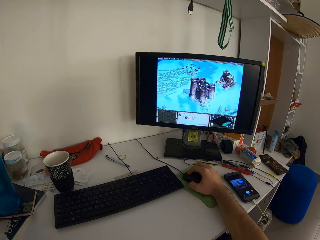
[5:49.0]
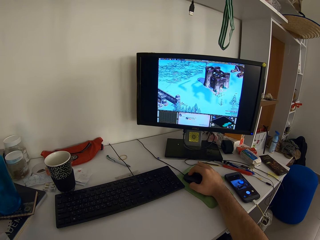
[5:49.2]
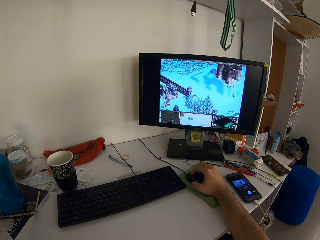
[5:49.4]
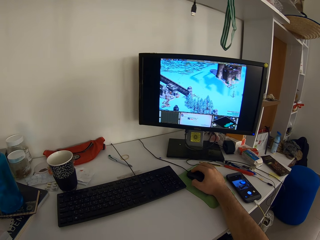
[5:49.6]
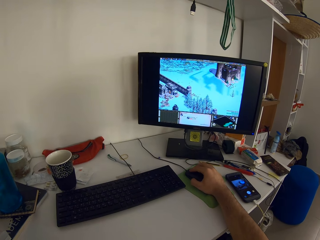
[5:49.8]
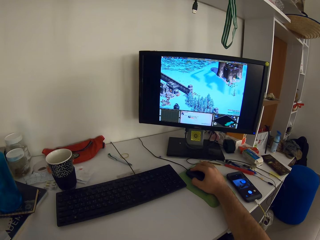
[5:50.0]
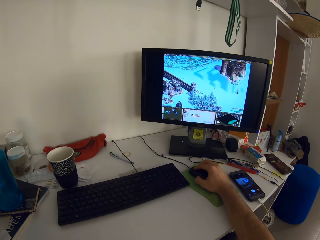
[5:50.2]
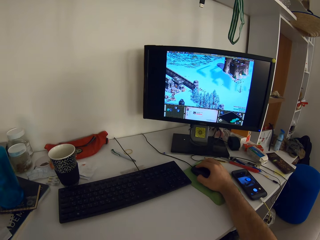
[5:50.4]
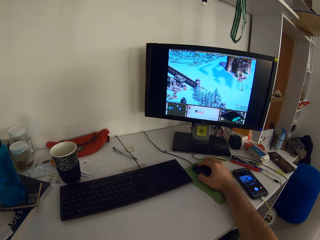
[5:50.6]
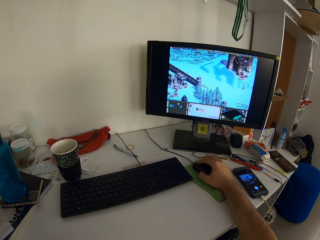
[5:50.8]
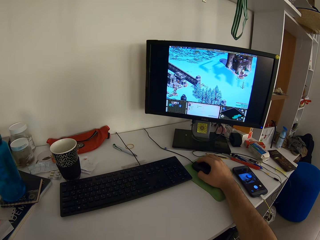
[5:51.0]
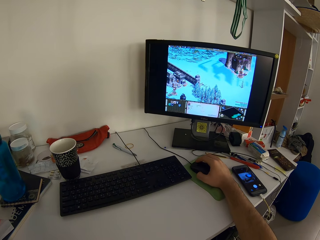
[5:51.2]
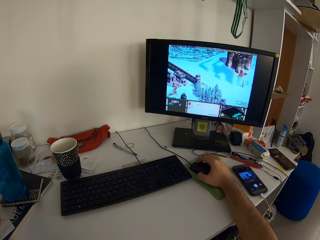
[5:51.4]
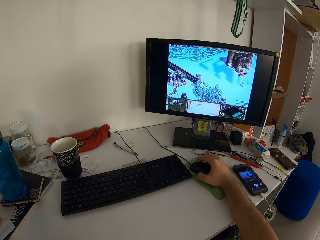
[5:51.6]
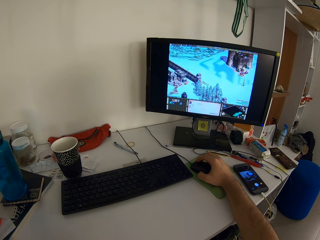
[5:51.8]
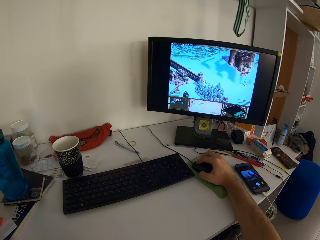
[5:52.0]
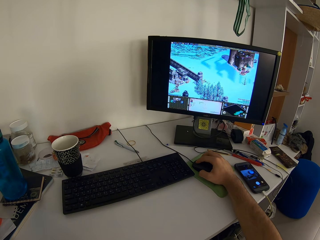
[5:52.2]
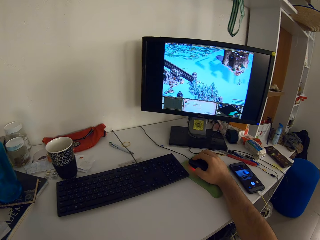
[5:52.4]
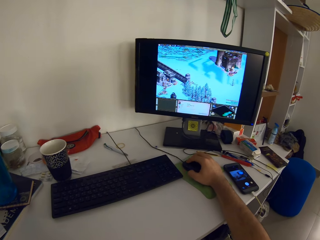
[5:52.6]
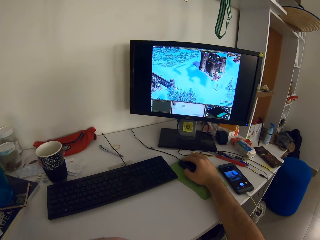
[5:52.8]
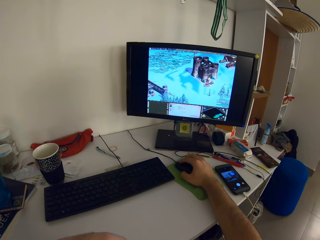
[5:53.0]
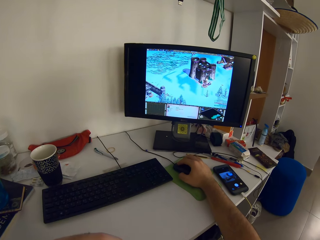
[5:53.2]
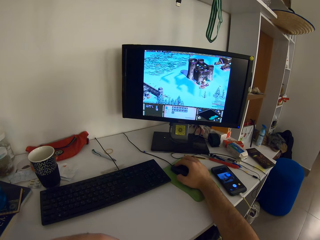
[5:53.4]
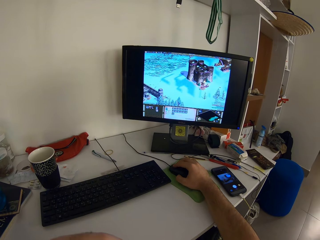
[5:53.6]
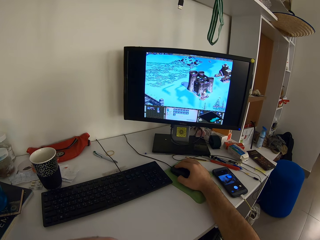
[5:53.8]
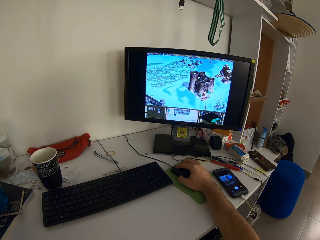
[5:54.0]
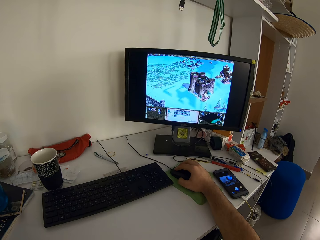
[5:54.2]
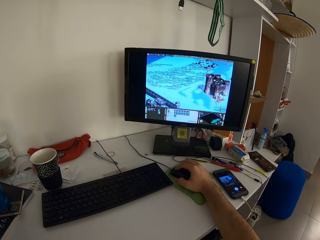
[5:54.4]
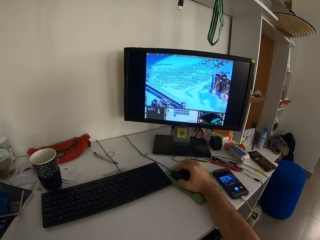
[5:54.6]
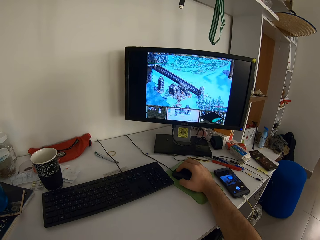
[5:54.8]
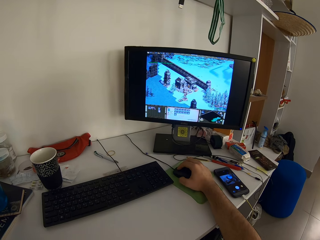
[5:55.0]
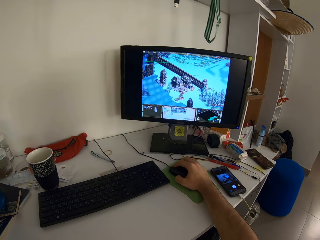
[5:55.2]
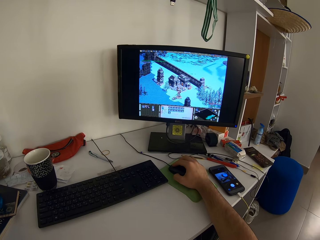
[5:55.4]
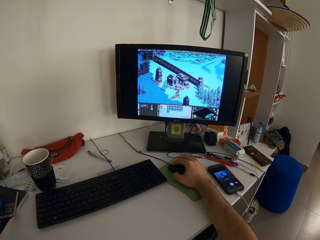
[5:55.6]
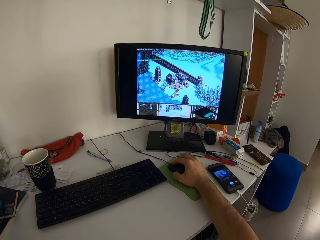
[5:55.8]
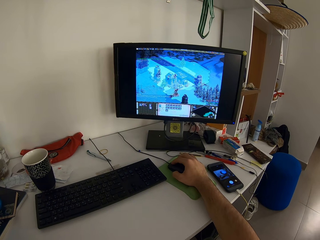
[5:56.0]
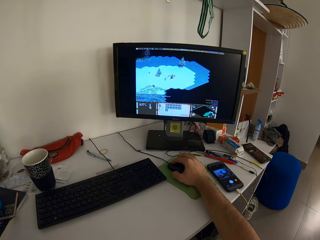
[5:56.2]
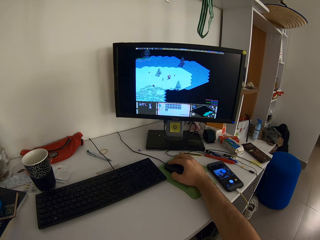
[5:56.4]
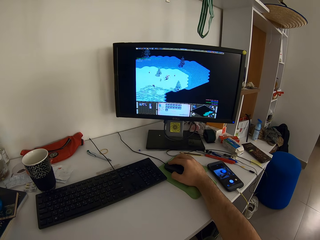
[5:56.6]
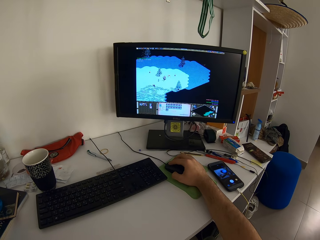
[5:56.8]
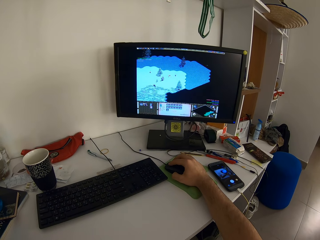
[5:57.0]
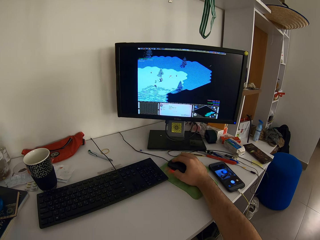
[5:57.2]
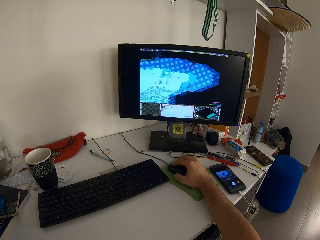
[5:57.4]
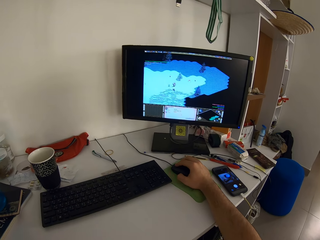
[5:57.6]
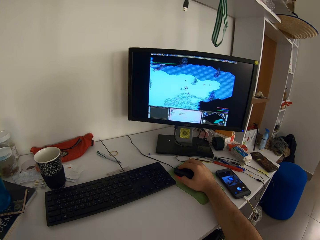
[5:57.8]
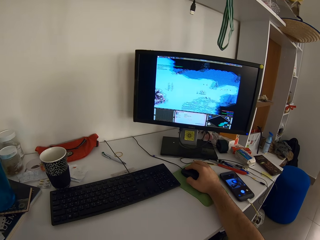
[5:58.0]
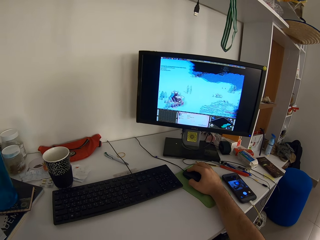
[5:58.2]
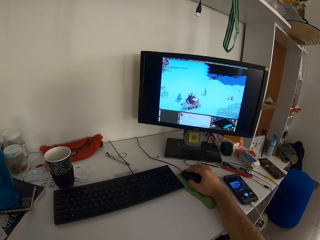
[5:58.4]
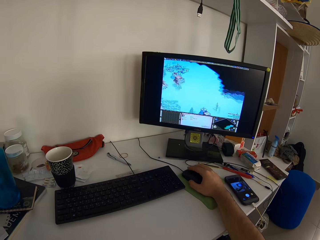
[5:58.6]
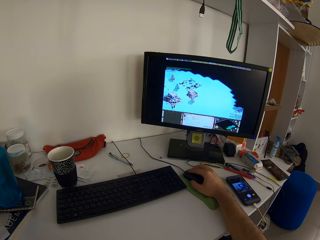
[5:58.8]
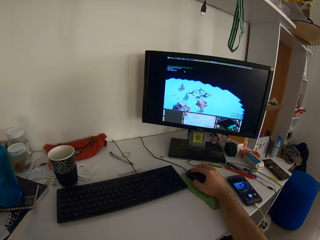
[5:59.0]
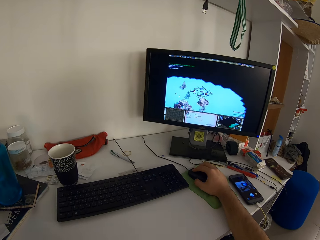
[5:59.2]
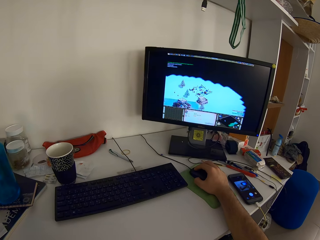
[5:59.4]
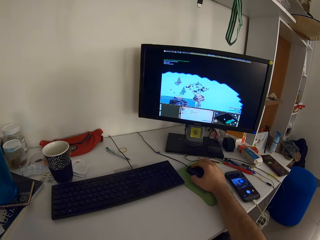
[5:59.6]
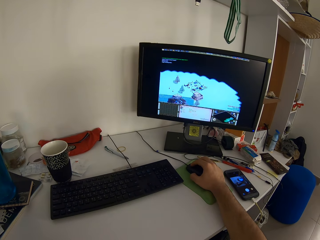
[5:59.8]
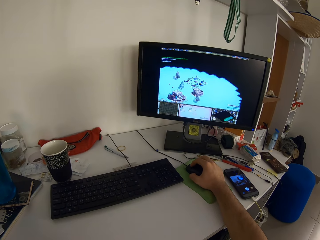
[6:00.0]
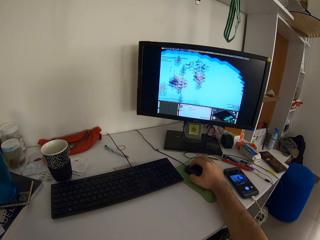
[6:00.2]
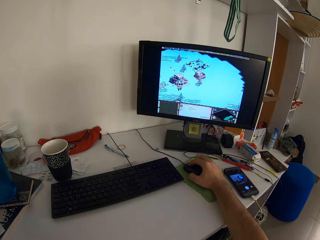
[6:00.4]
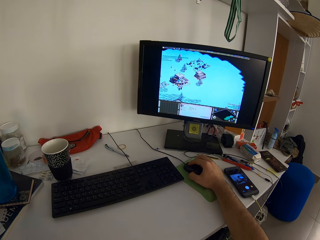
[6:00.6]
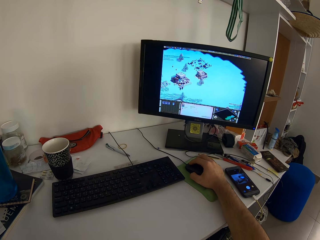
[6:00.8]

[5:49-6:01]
The camera wearer drags the mouse.

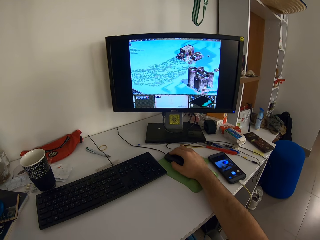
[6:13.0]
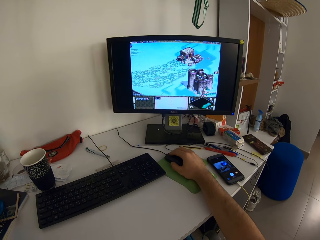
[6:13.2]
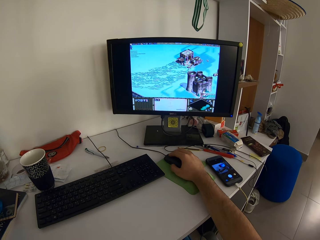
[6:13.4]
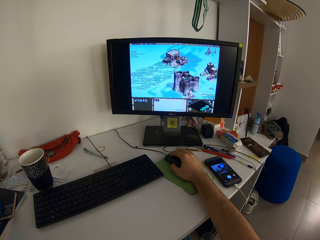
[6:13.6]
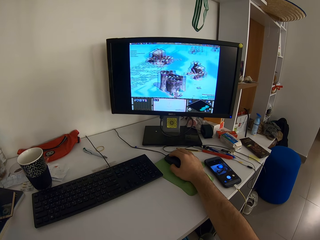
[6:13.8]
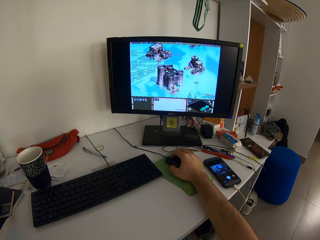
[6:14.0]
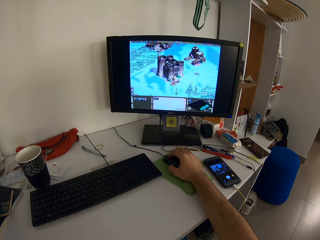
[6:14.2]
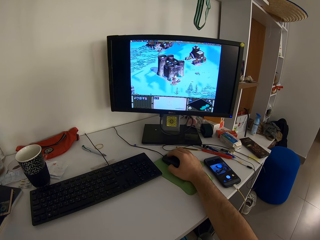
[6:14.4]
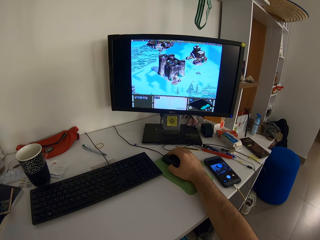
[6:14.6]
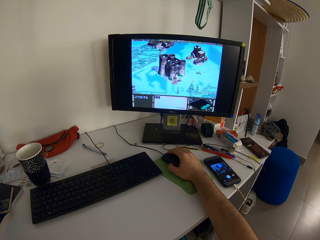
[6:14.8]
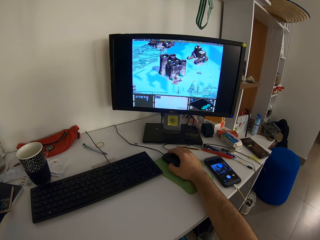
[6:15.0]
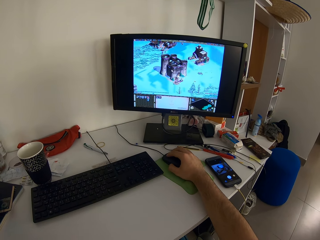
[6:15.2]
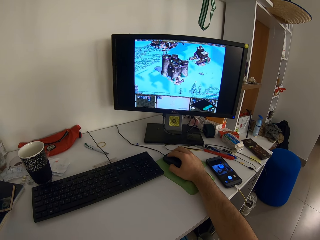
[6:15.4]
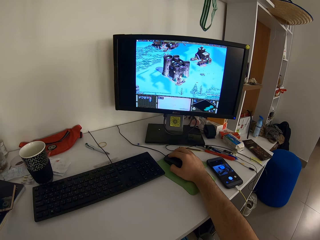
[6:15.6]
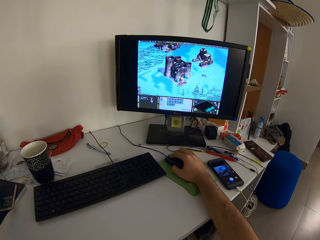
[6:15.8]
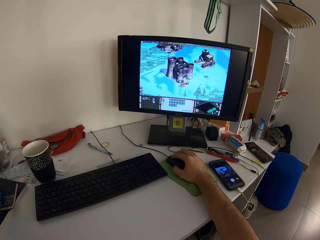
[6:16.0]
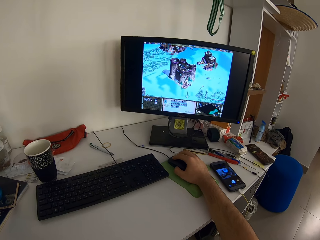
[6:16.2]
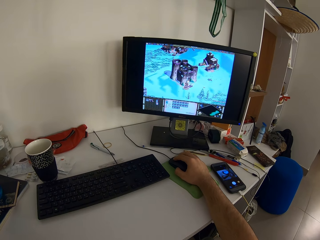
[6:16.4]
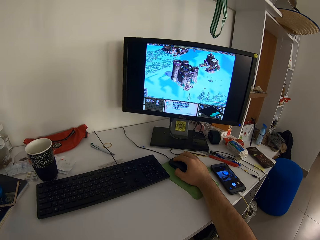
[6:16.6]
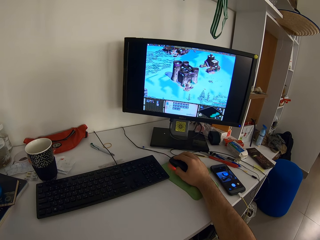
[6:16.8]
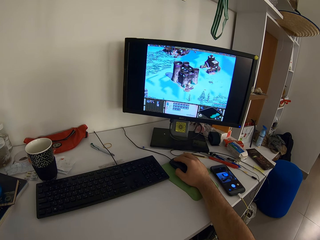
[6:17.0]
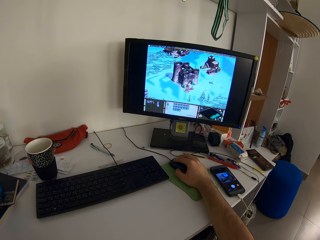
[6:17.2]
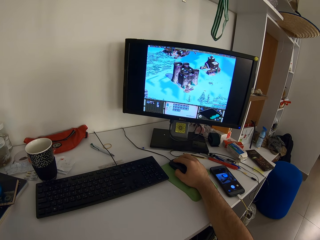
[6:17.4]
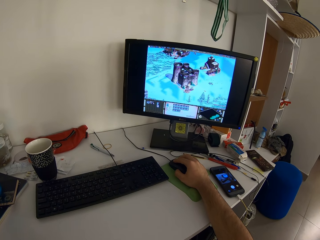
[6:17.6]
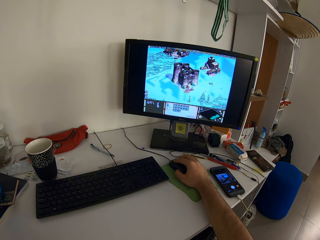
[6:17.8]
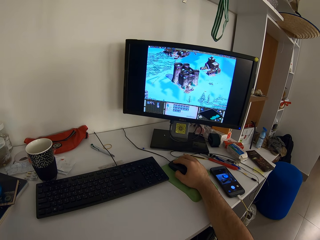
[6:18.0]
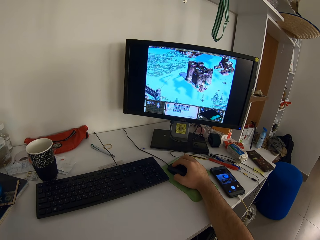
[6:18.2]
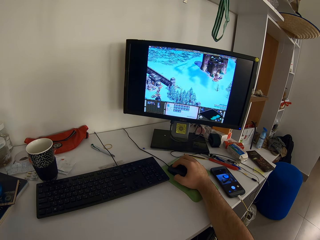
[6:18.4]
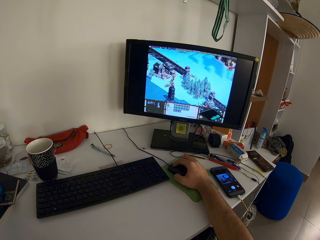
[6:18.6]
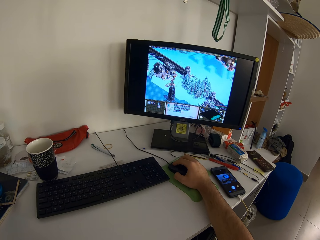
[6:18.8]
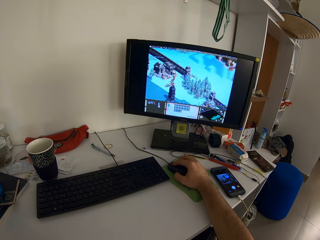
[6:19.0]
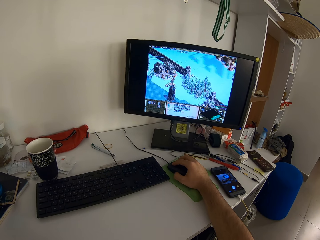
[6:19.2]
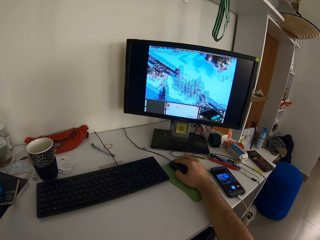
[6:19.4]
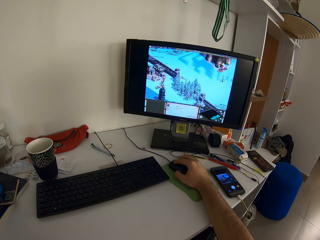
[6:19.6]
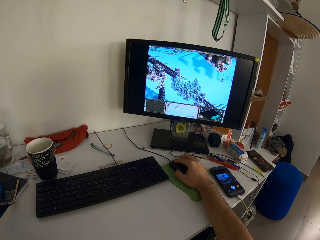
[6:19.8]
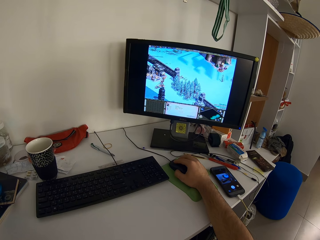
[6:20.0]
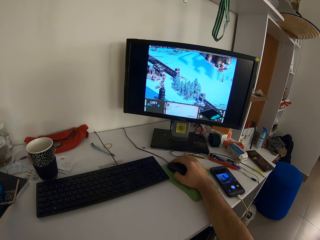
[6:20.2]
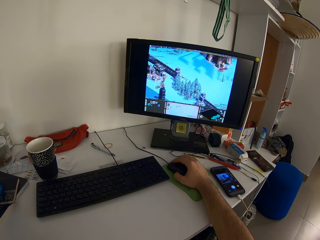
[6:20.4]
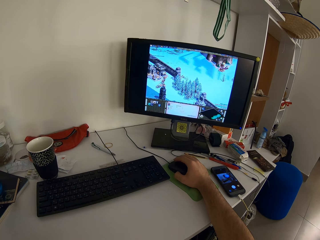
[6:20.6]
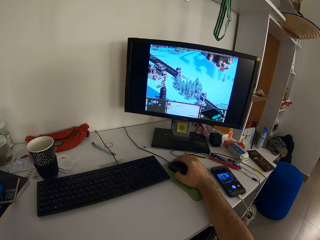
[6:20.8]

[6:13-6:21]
The camera wearer clicks the mouse.

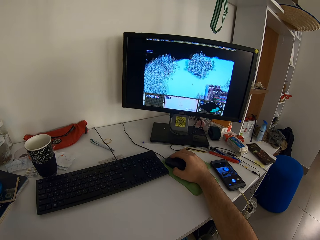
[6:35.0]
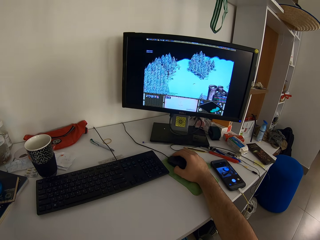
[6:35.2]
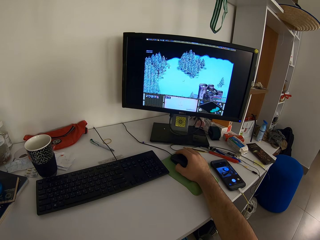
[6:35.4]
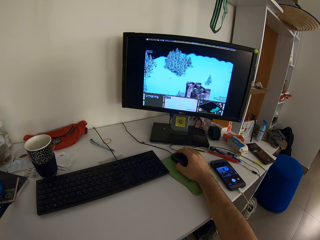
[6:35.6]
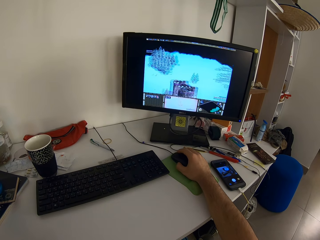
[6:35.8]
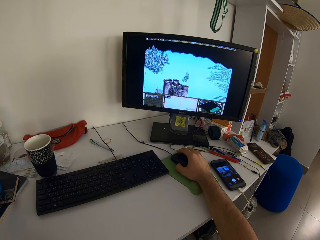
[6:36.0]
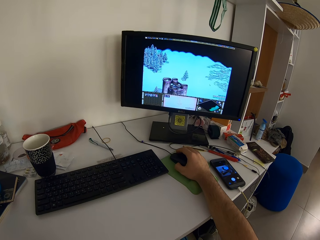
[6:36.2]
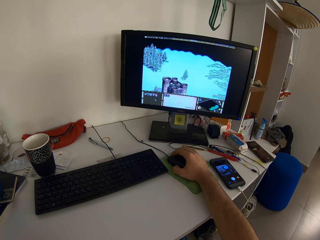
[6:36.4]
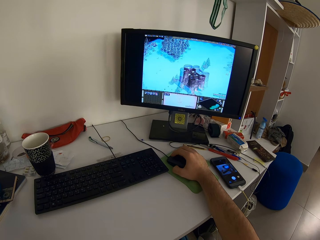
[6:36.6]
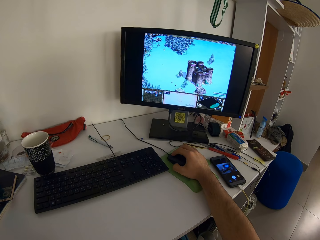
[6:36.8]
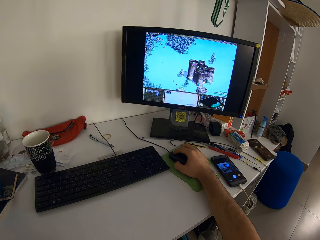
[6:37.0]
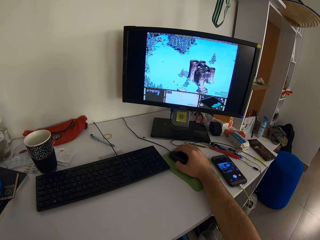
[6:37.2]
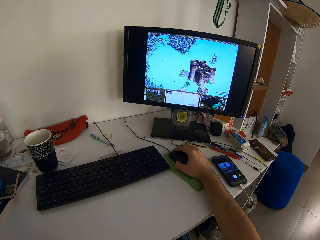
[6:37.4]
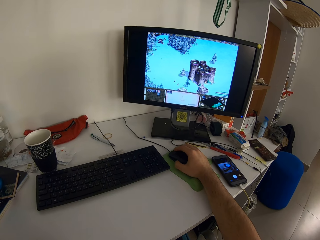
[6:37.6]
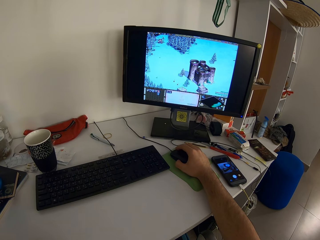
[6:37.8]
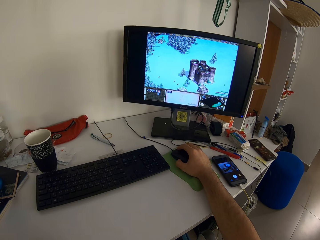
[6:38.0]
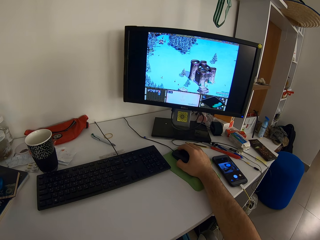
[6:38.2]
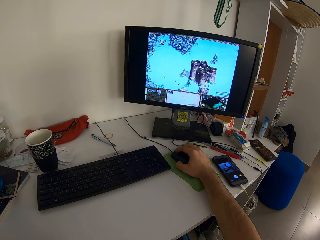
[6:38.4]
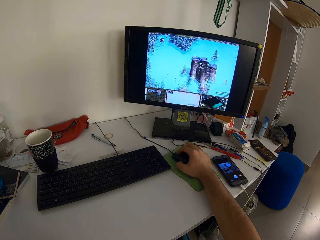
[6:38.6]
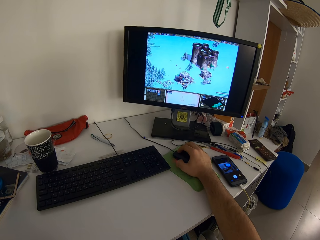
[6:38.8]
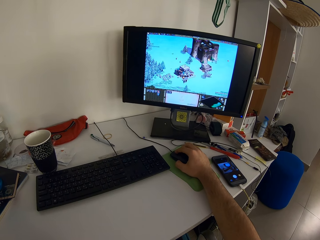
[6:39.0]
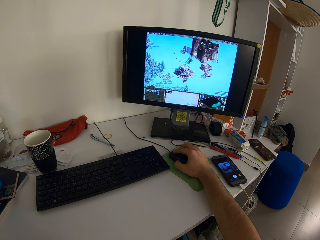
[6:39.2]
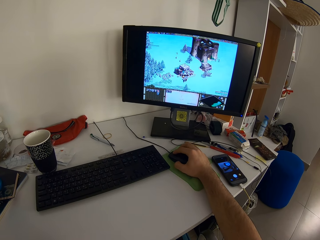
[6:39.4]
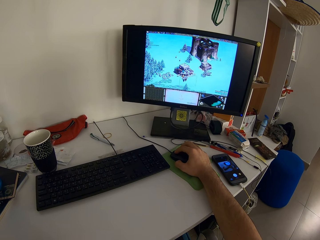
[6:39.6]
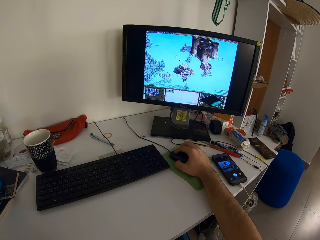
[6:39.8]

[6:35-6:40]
The camera wearer drags the mouse.
